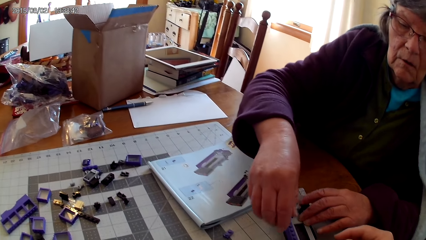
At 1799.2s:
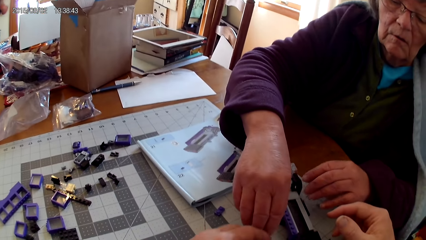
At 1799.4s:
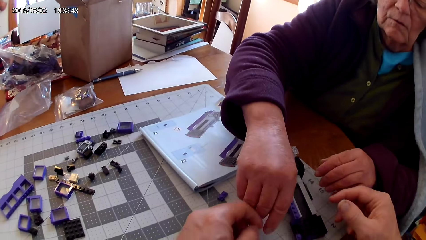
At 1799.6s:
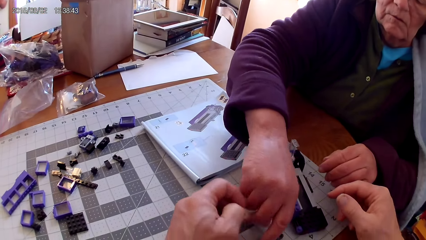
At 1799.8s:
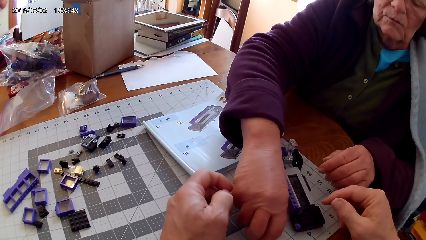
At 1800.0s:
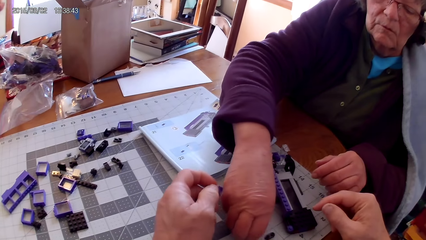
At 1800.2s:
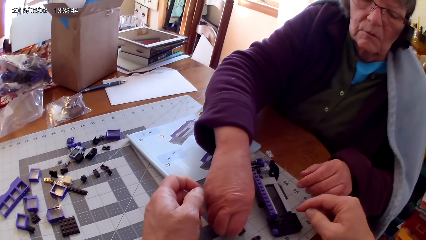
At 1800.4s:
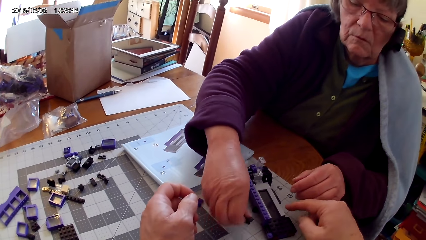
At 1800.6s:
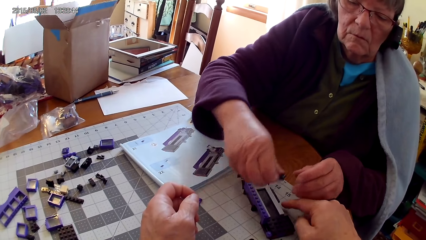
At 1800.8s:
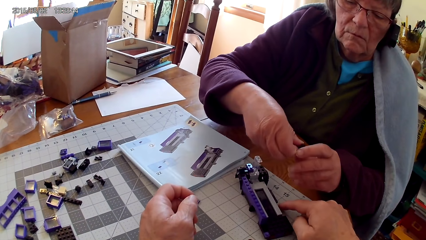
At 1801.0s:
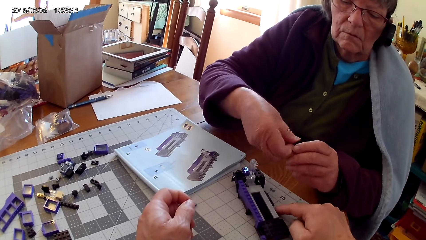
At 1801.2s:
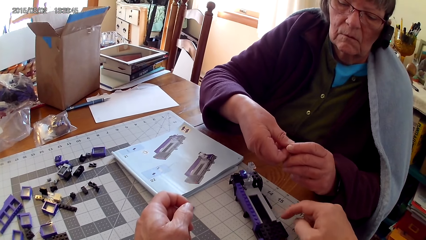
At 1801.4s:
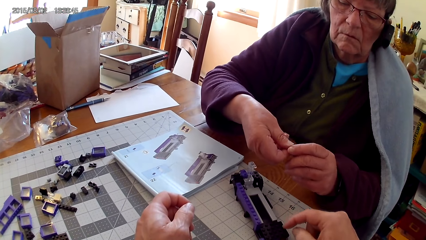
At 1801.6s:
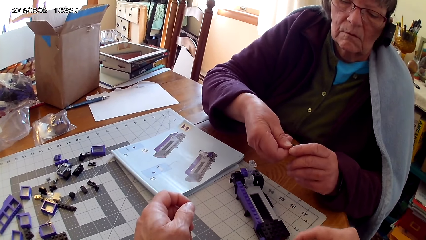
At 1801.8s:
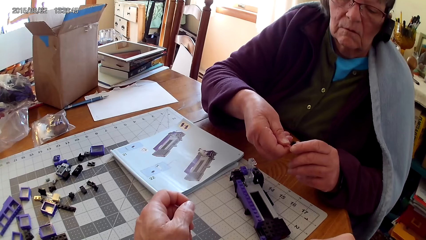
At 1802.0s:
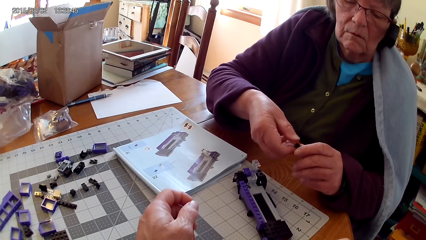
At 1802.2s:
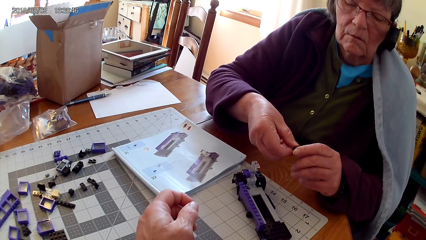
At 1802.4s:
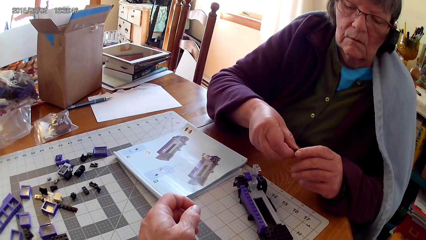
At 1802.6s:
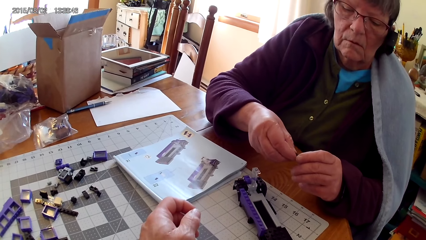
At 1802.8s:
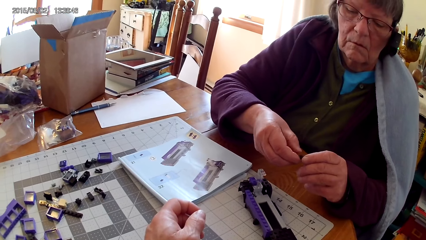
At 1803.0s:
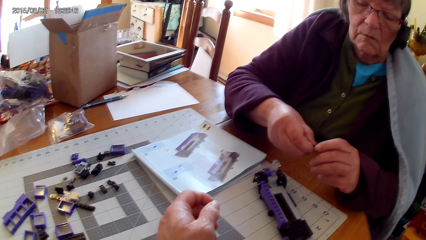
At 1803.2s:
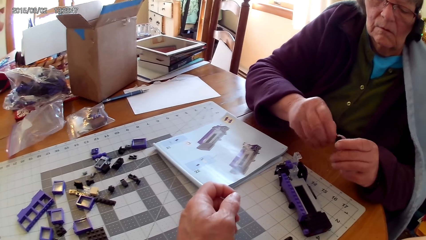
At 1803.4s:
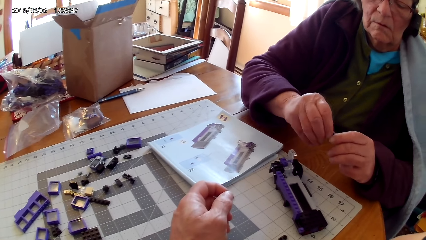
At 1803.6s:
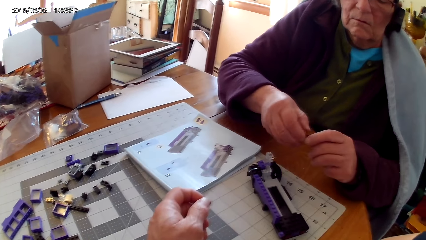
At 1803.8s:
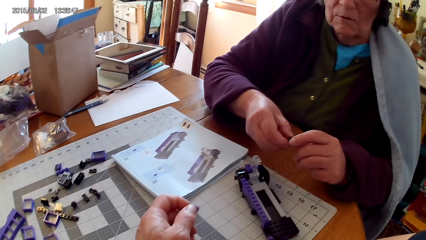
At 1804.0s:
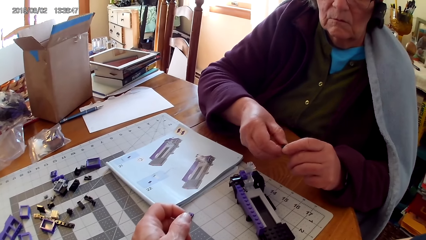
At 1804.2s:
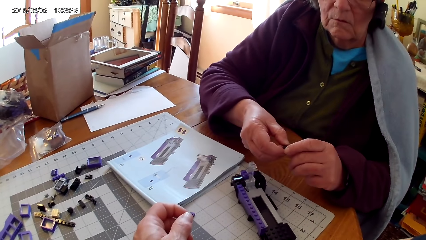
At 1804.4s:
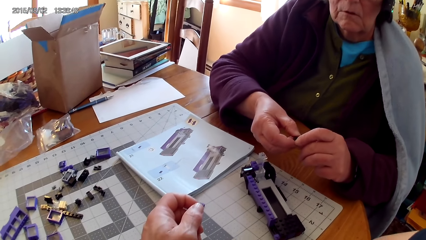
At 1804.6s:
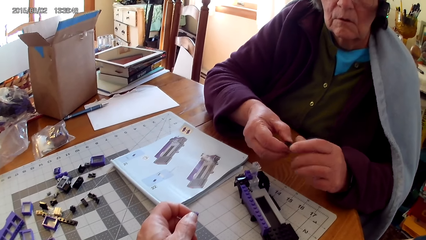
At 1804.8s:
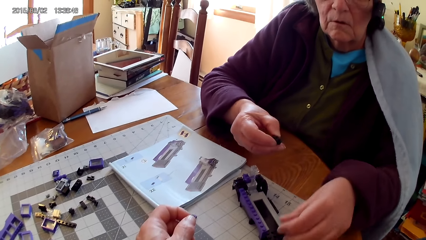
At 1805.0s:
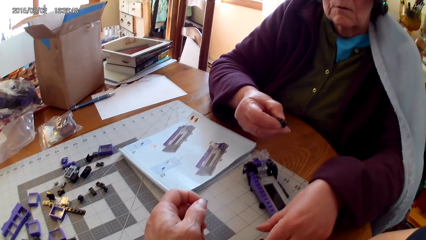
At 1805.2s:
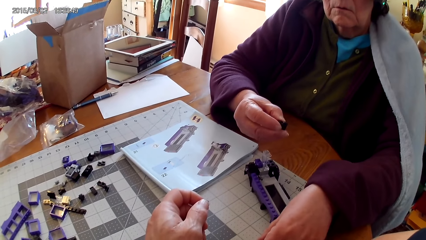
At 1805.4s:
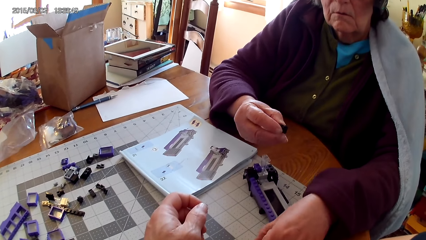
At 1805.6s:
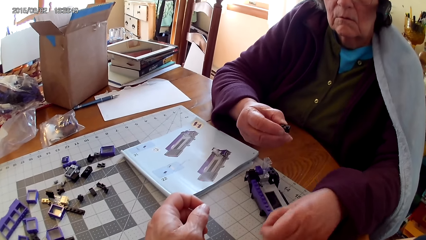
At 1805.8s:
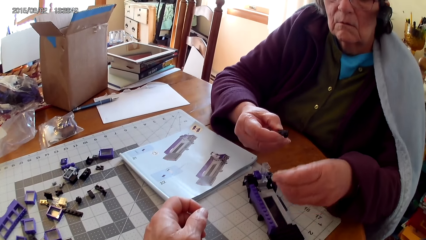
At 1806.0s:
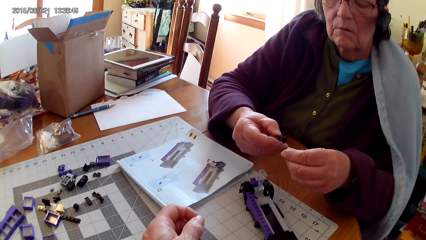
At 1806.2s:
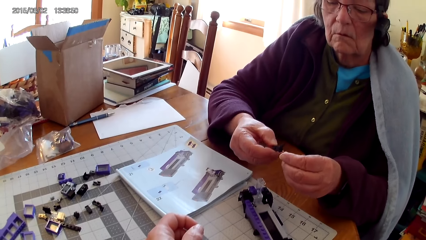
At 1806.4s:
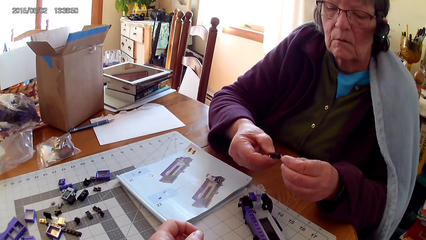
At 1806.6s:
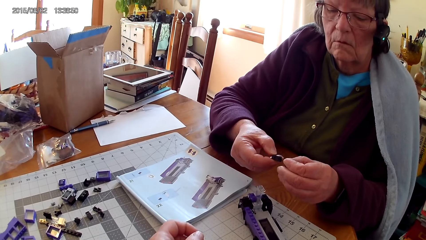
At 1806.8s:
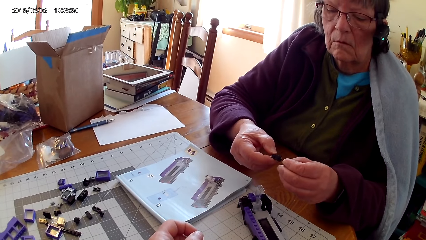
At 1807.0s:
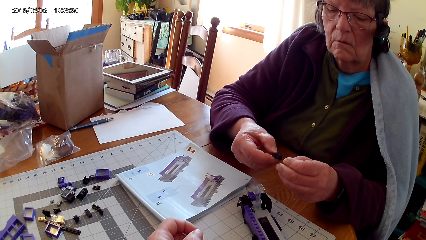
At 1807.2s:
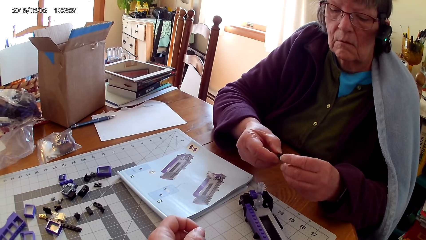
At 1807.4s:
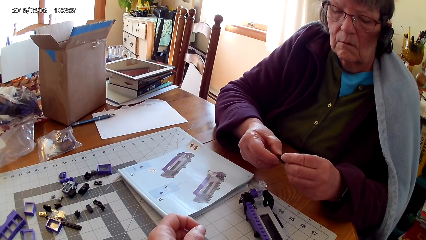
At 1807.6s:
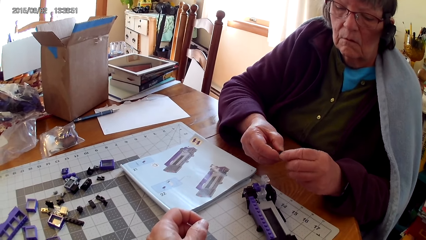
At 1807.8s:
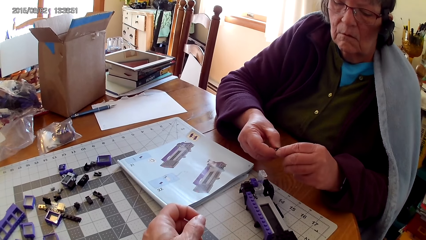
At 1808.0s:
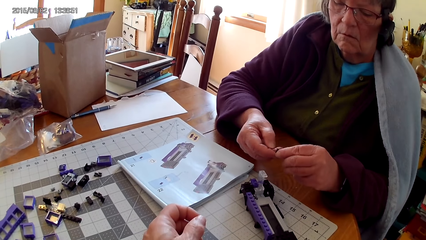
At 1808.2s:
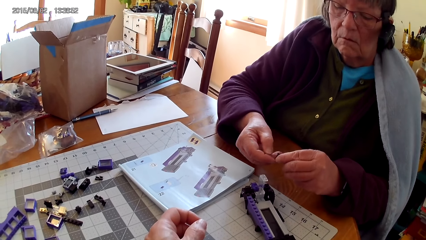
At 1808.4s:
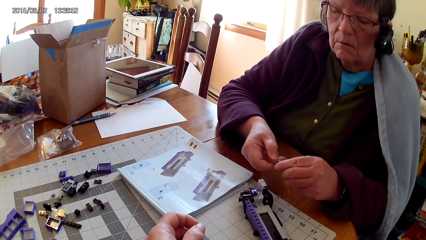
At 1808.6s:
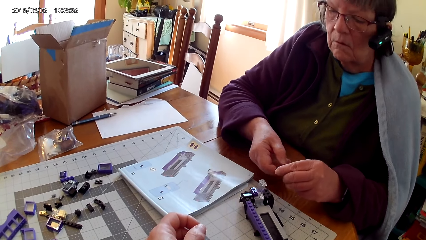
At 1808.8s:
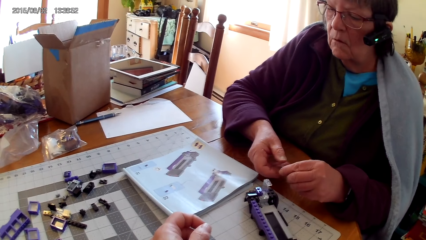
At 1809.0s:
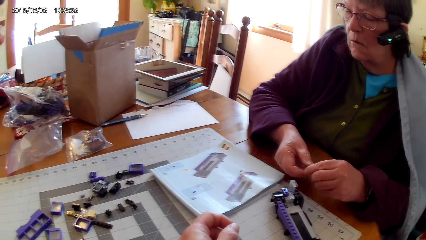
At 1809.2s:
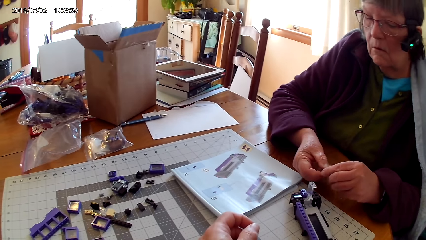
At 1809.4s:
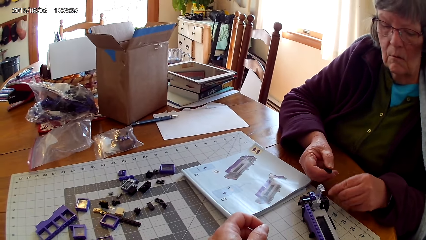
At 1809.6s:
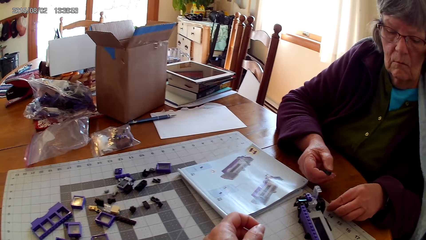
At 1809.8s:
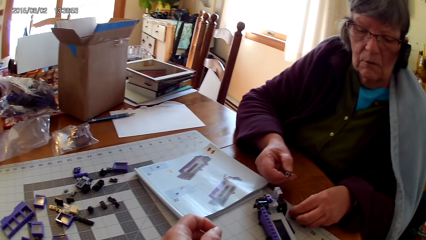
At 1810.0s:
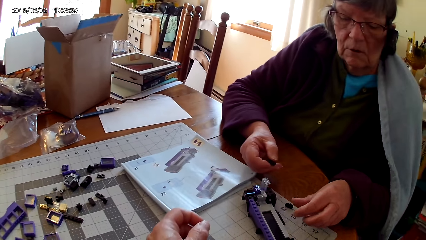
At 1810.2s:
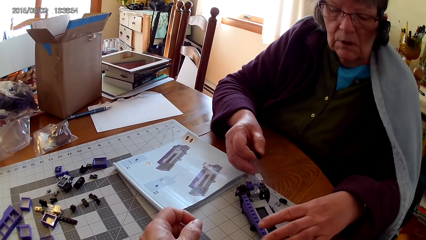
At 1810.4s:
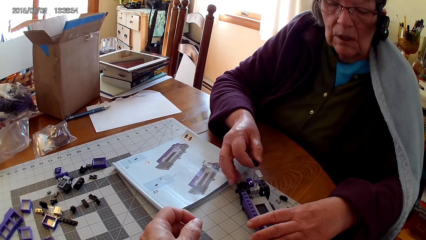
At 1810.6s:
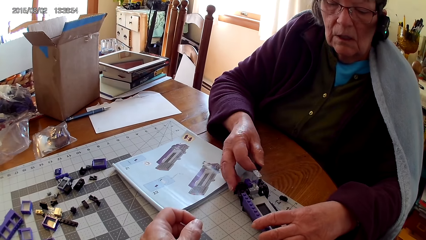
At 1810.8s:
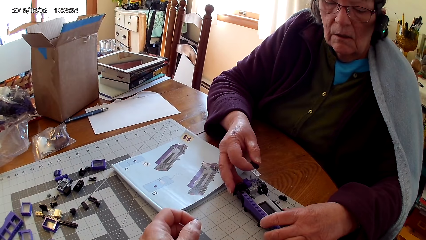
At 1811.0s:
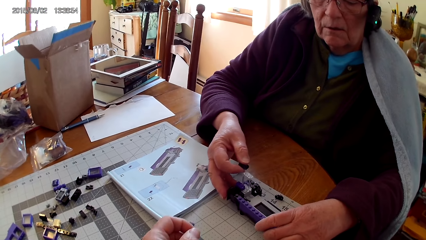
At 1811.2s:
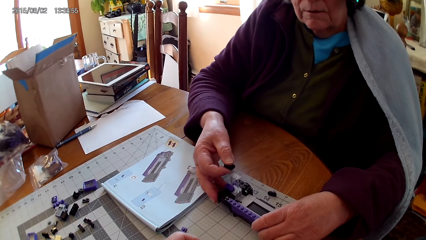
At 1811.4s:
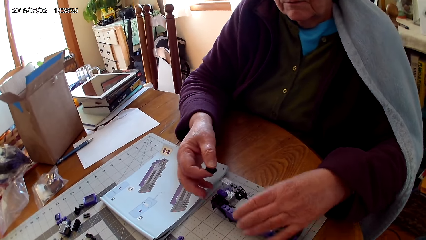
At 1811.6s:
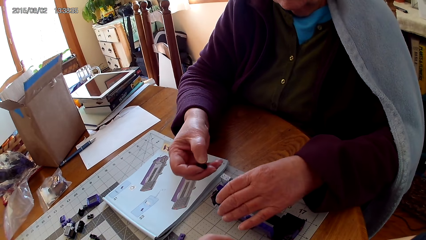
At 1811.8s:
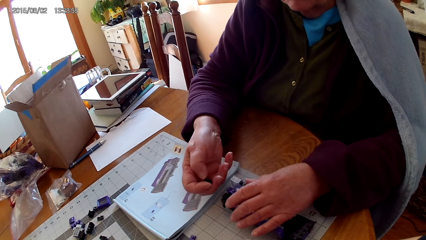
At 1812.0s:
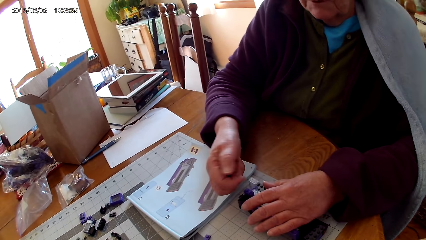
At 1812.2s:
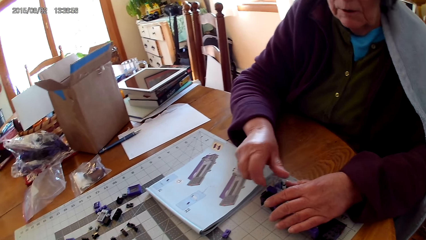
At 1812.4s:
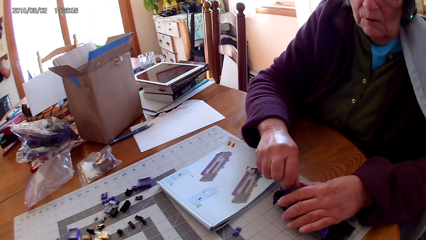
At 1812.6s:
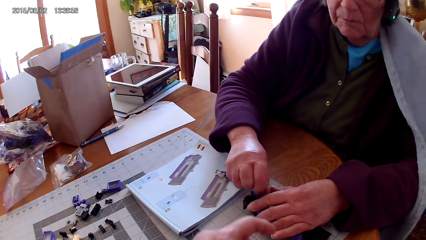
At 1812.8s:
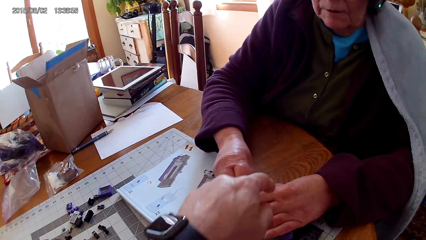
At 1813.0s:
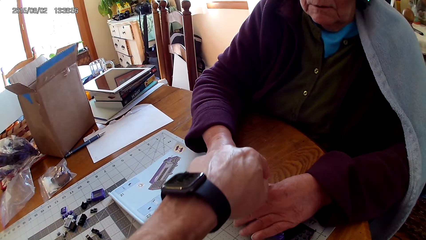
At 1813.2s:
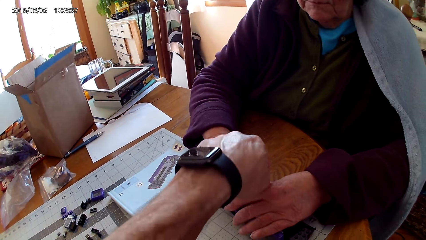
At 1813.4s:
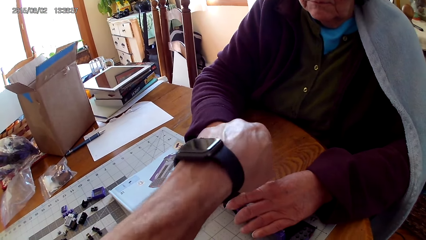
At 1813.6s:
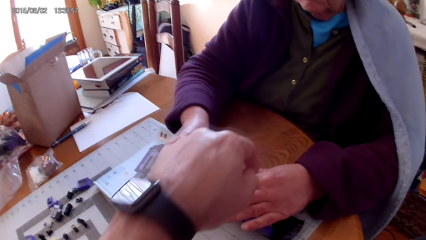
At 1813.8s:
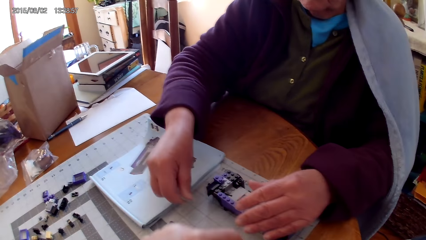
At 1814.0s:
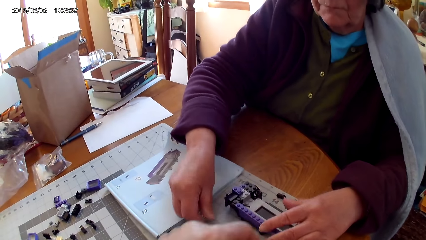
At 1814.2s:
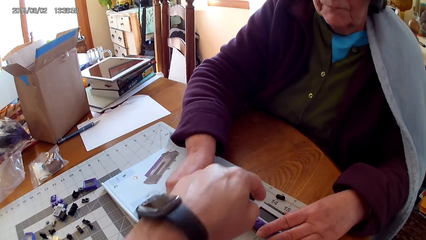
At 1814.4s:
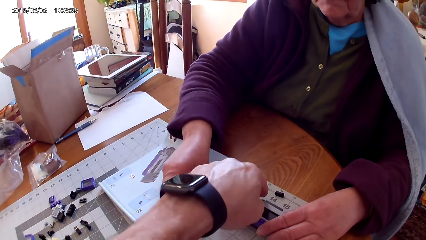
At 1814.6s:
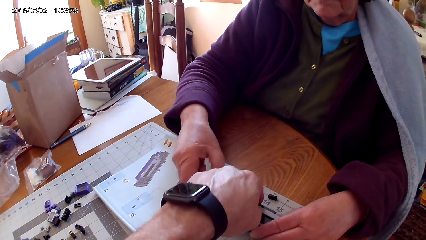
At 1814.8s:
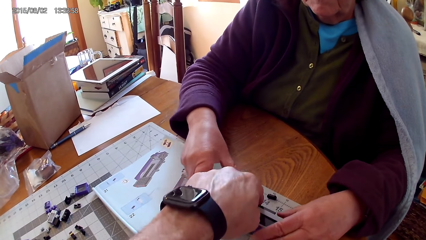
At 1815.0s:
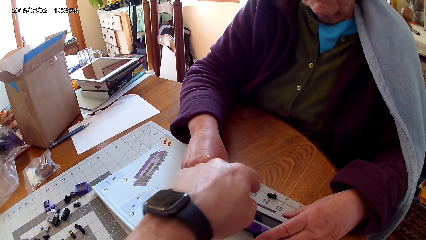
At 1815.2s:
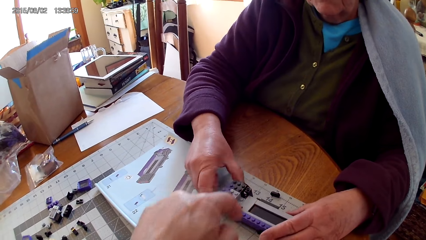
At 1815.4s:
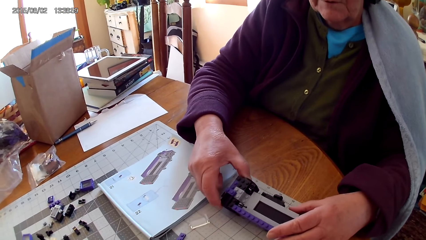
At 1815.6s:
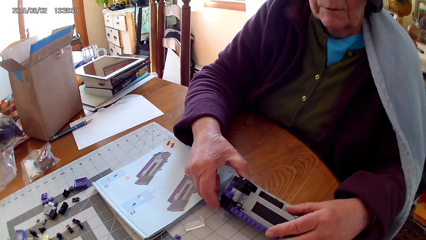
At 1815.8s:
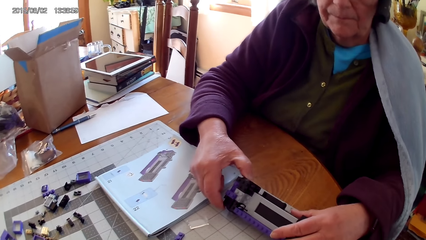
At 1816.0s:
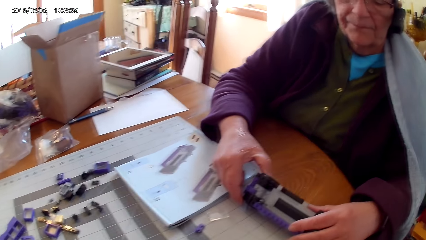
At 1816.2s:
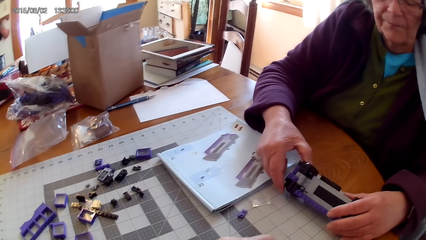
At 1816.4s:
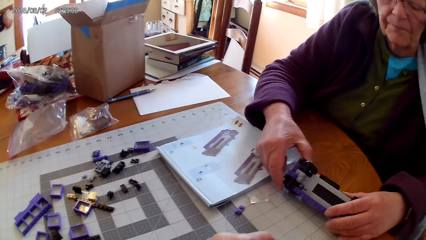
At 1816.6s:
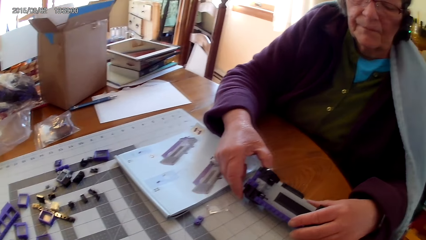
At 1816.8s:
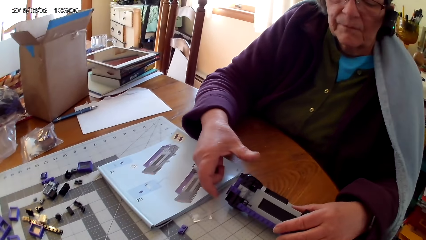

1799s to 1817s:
A lady picks the lego piece from the table. The camera wearer touches the stapler. The lady holds the lego piece, fixes the lego piece, and picks the lego piece from the table. The camera wearer points at the stapler and lifts his hand. The lady places the lego piece on the table. The camera wearer touches the lego piece. The lady puts the stapler upright.
